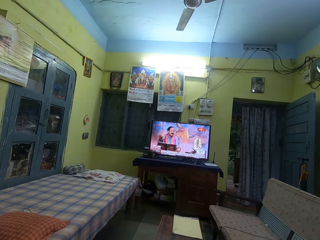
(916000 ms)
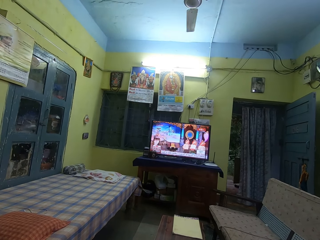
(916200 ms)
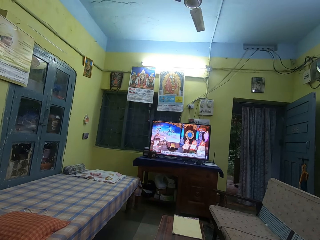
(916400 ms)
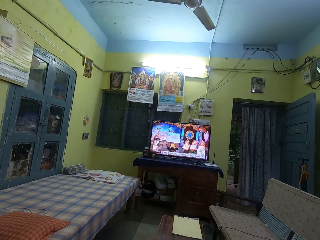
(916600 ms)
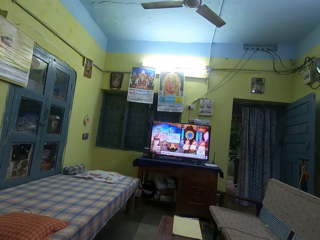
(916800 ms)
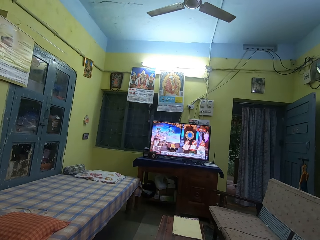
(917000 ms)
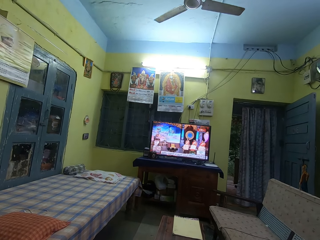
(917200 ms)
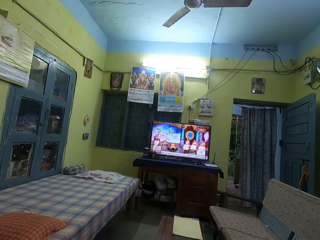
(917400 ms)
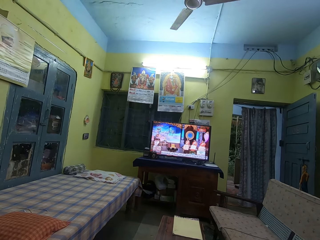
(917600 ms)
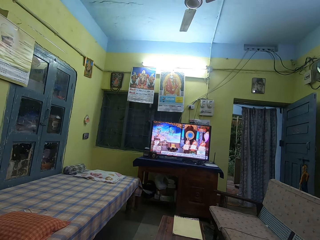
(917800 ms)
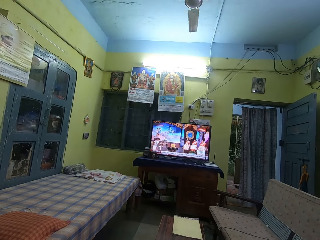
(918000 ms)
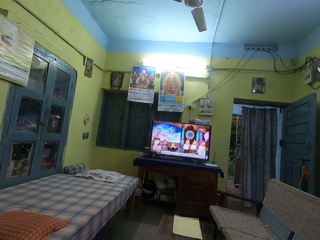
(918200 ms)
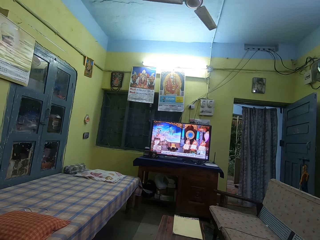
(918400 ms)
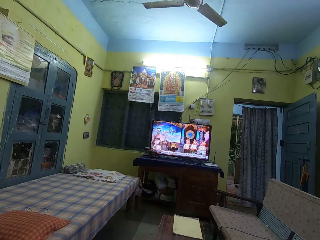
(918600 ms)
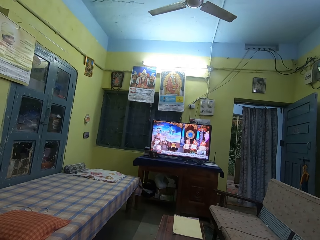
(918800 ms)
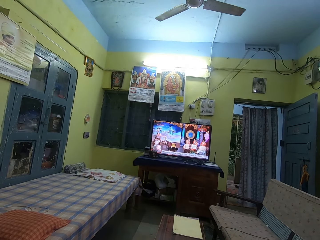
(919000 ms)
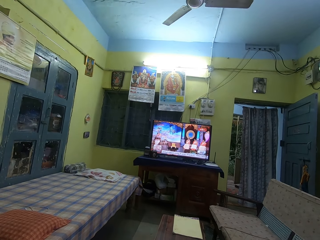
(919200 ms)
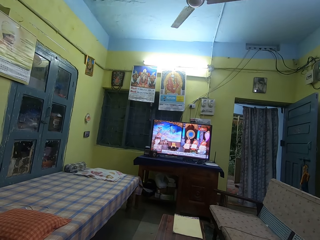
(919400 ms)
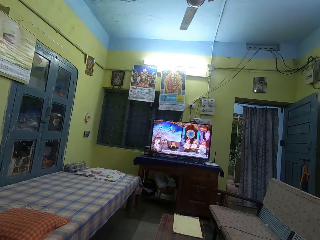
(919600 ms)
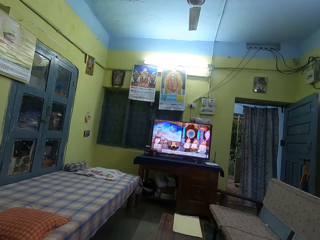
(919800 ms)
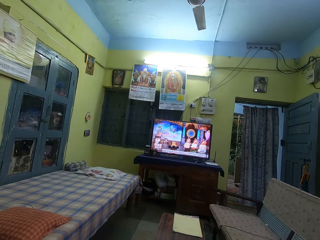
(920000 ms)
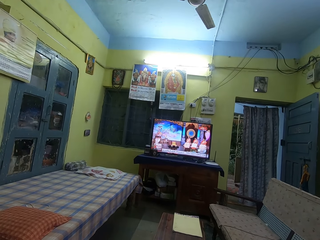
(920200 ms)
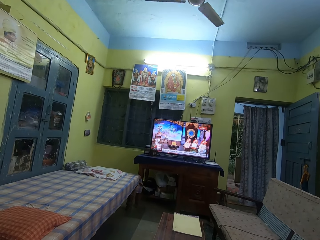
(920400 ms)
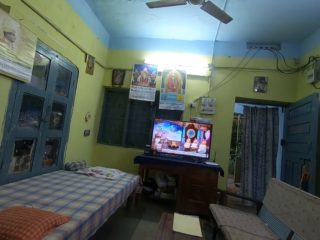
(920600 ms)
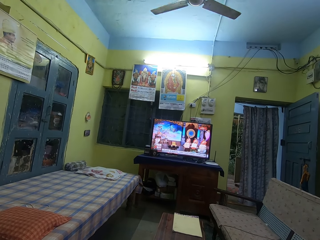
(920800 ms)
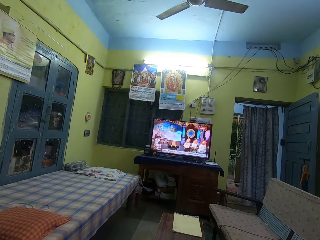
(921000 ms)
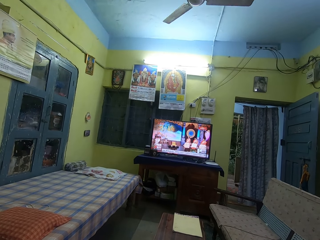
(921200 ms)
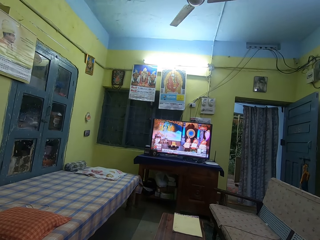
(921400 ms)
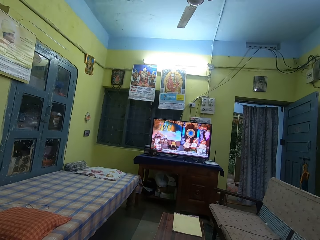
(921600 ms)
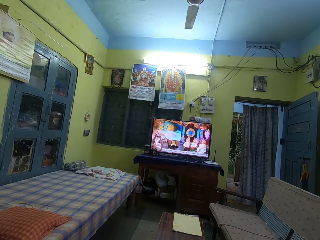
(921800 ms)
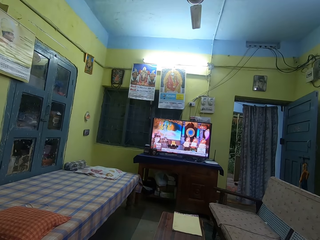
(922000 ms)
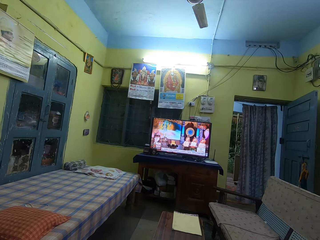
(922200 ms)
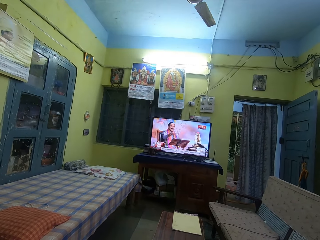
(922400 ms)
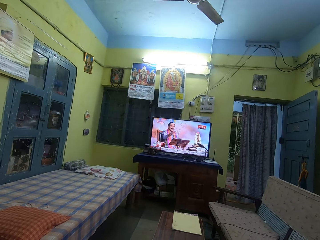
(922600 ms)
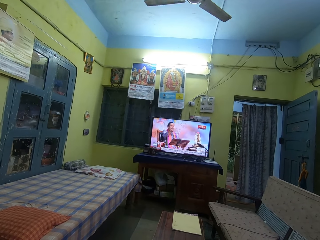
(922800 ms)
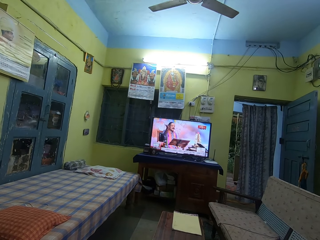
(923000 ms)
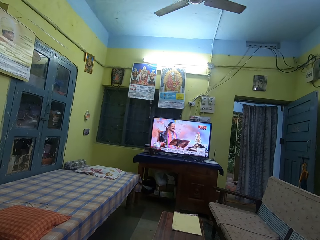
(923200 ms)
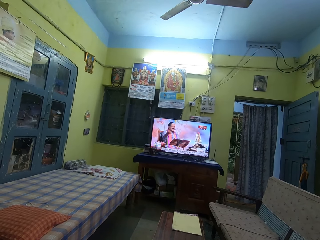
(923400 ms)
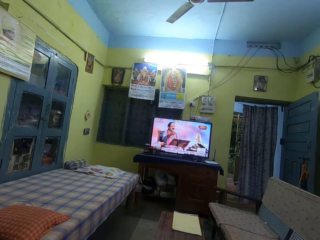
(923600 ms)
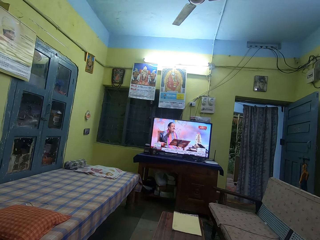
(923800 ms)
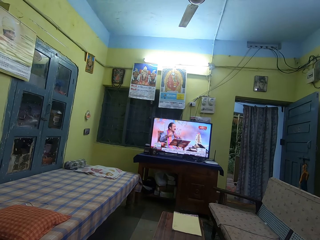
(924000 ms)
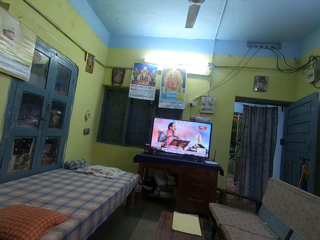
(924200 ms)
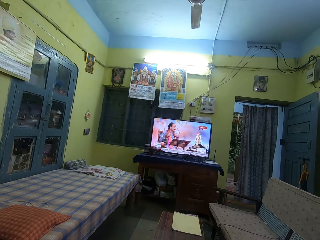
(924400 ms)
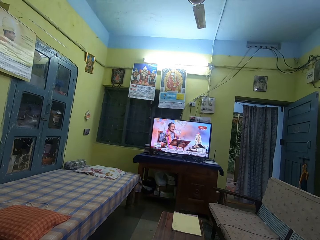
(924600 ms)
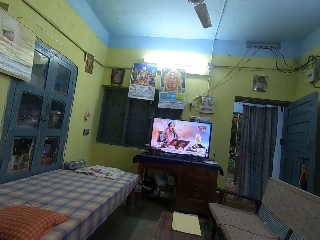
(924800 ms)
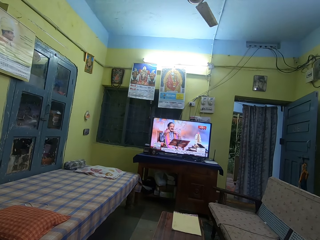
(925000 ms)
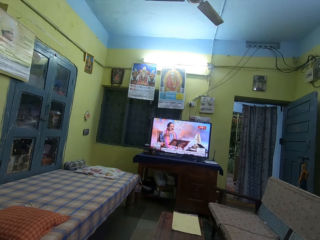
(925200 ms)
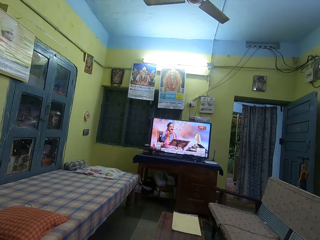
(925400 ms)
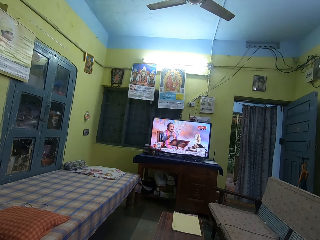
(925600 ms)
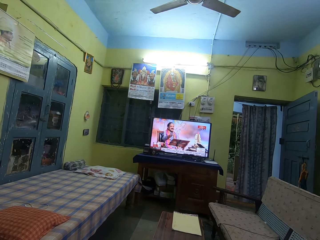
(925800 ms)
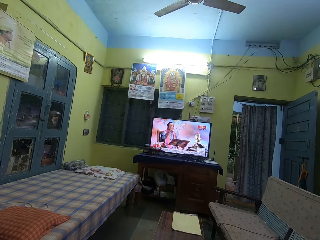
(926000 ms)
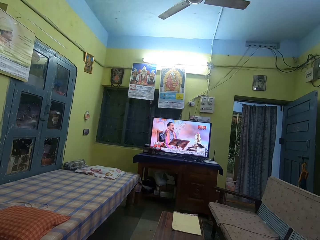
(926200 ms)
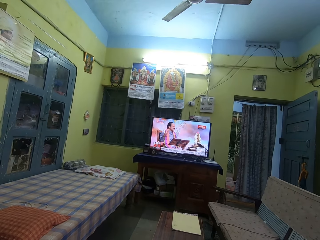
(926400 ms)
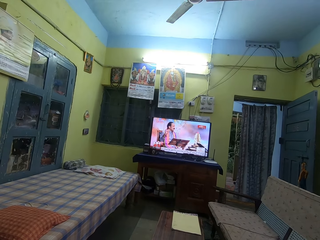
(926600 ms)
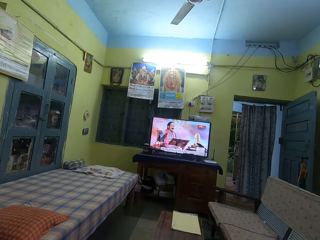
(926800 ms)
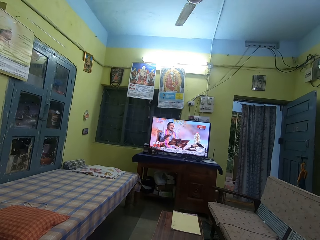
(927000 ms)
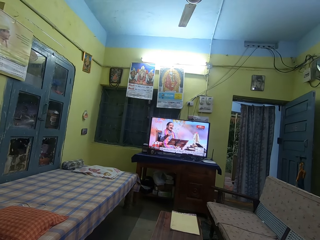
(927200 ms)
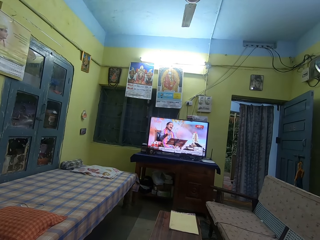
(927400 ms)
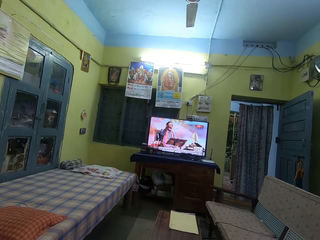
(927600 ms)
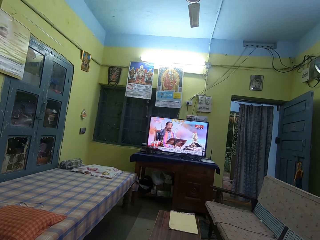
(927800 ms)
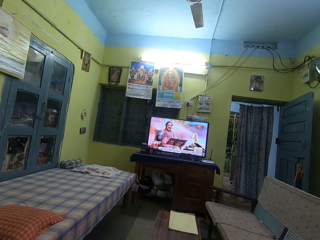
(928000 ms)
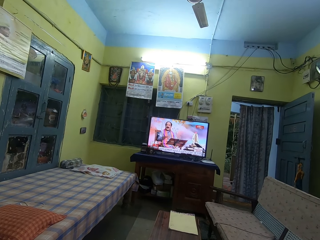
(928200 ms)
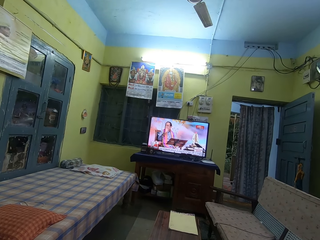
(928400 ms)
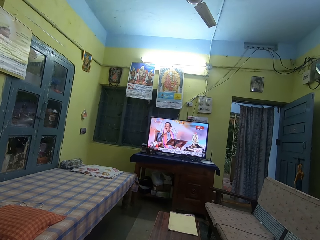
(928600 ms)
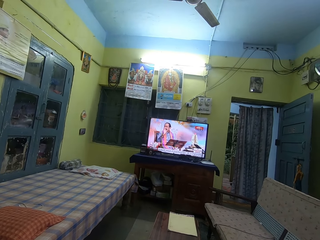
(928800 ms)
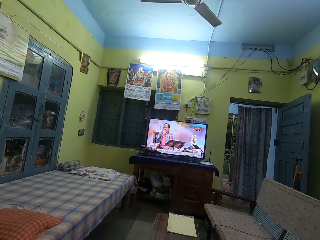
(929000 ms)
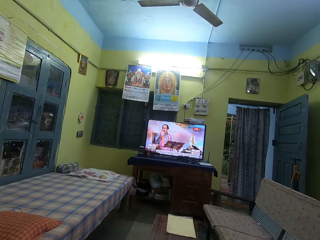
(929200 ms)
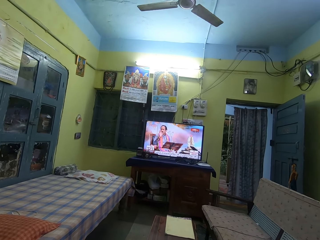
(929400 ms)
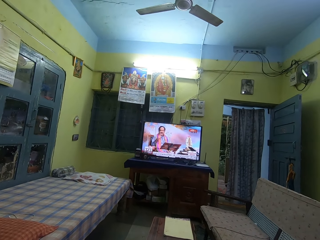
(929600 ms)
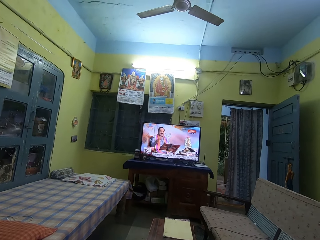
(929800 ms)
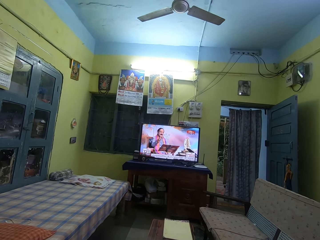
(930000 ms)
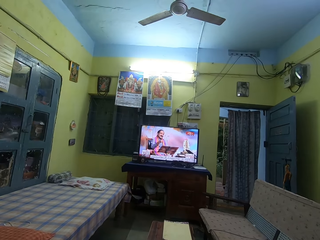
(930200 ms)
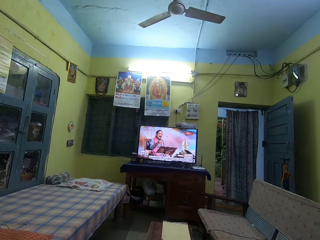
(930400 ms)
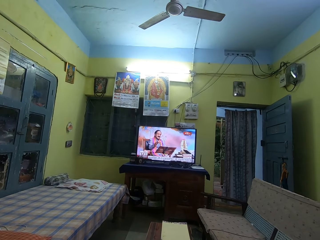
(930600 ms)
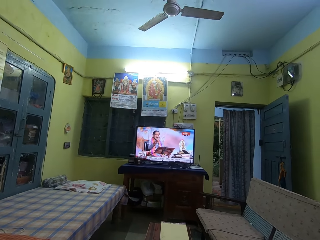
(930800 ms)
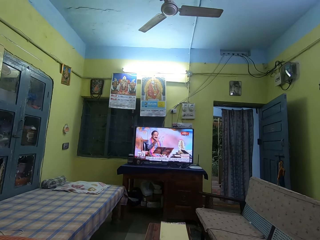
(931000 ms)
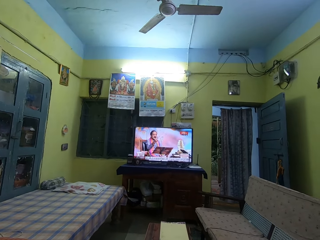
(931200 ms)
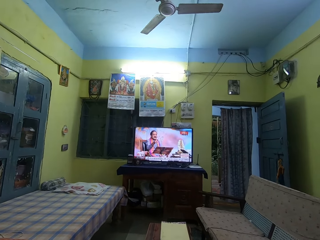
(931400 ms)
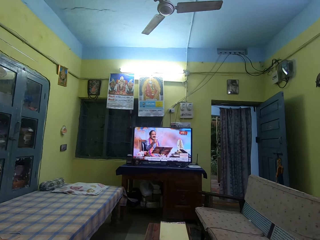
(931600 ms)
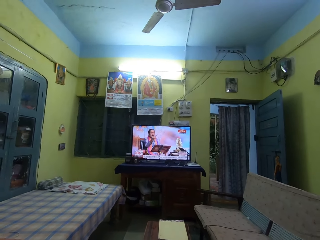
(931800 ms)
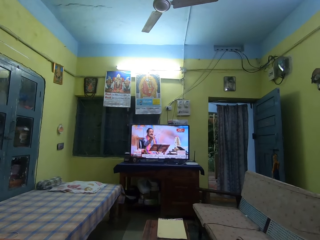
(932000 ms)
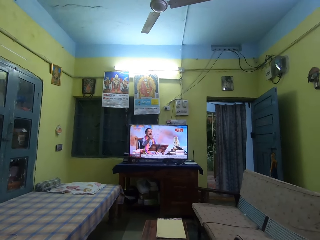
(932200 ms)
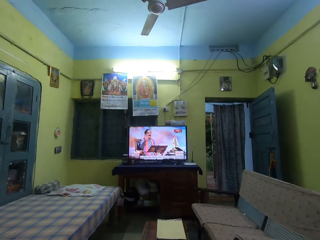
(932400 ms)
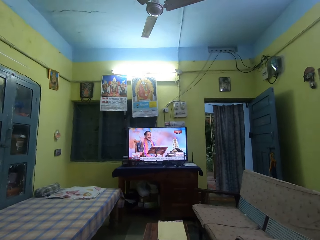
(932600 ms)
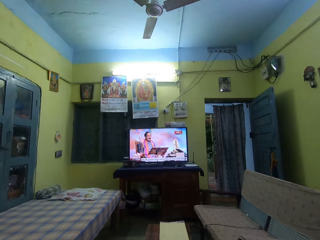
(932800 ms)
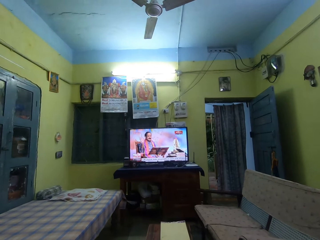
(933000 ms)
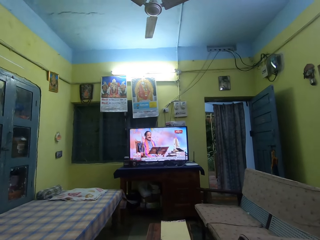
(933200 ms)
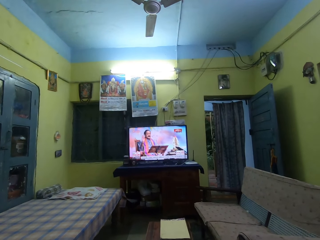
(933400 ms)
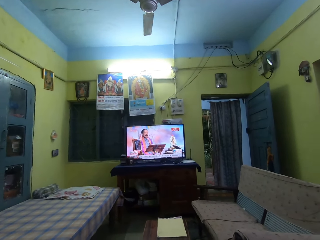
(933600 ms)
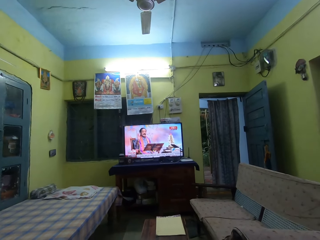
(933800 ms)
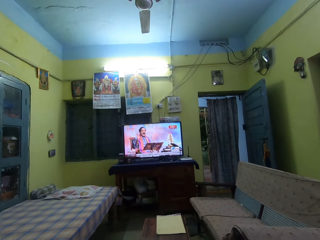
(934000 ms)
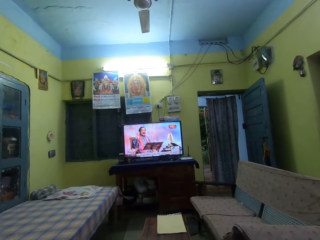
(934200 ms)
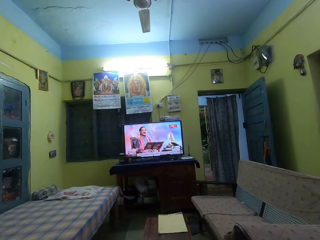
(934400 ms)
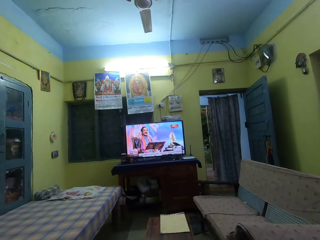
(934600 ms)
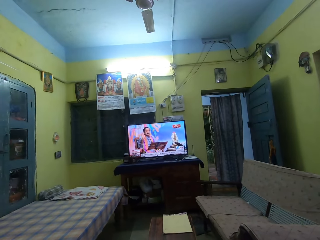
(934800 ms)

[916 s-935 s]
The camera wearer looks around the room.
